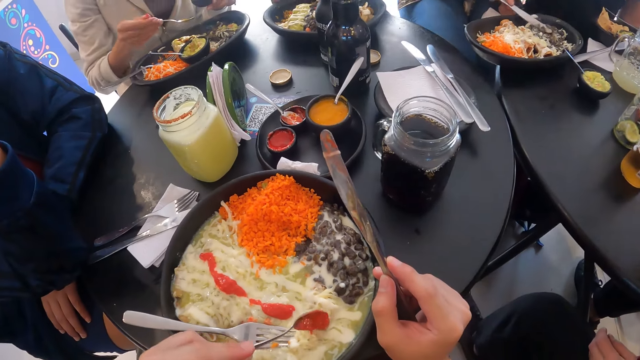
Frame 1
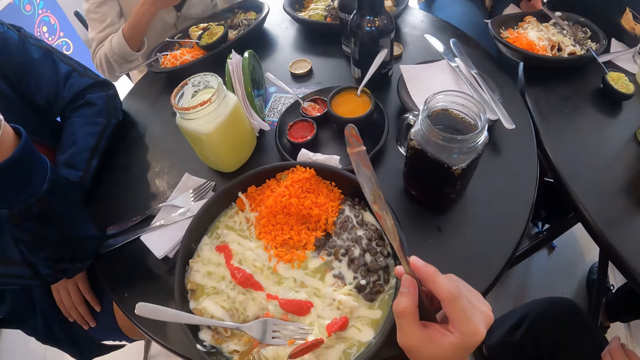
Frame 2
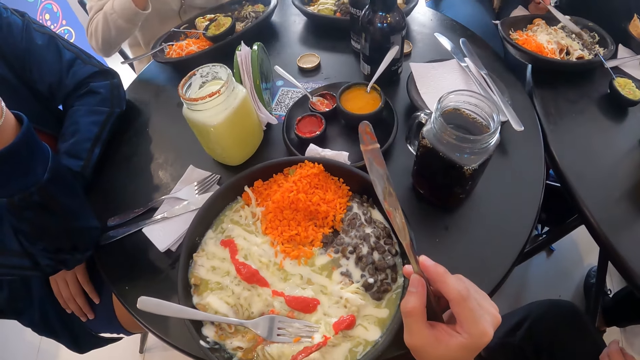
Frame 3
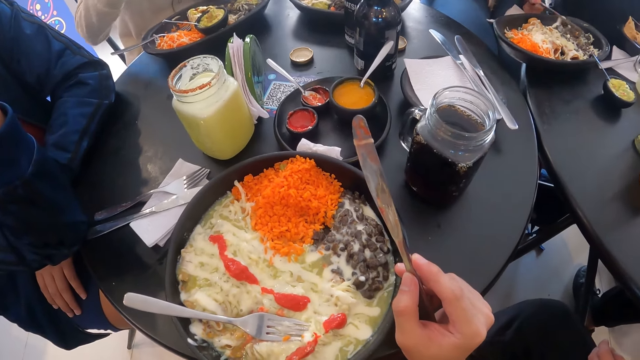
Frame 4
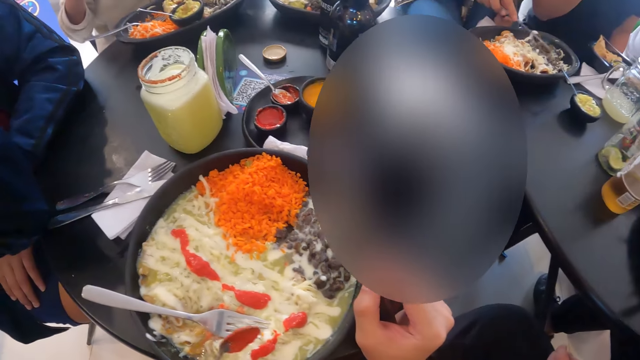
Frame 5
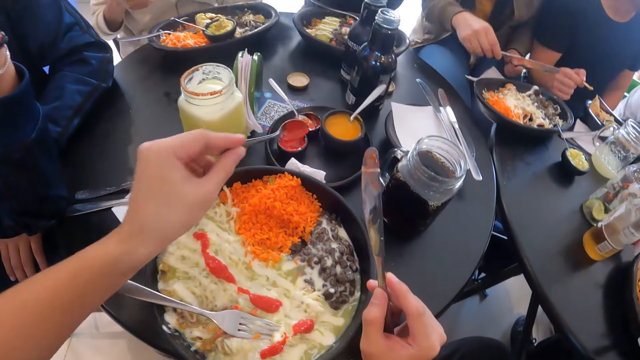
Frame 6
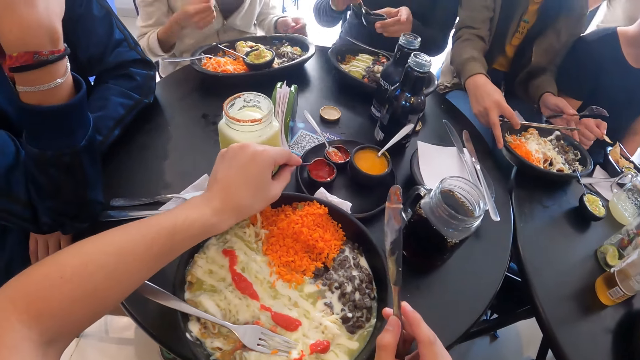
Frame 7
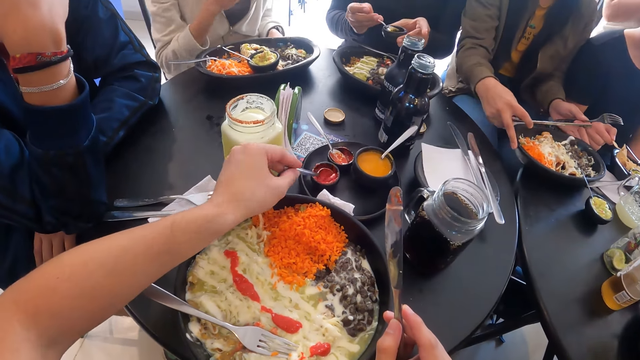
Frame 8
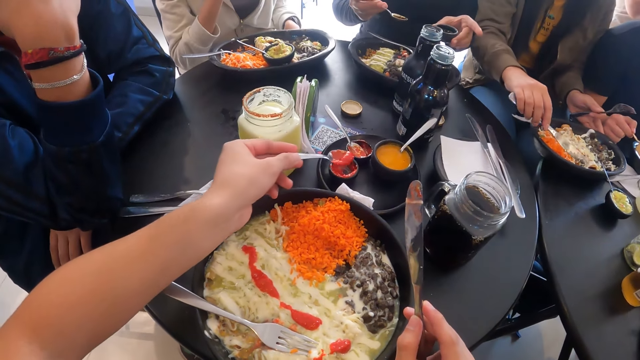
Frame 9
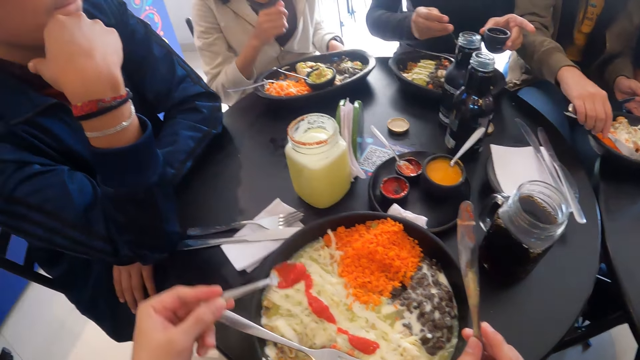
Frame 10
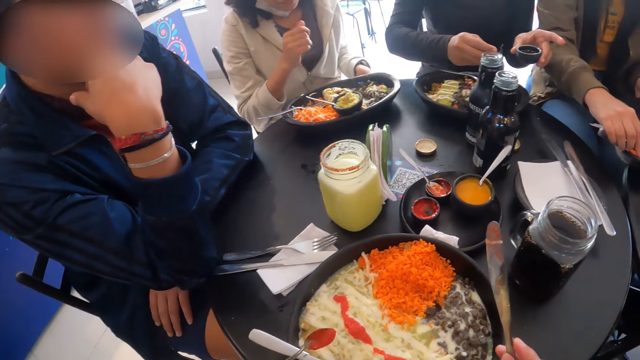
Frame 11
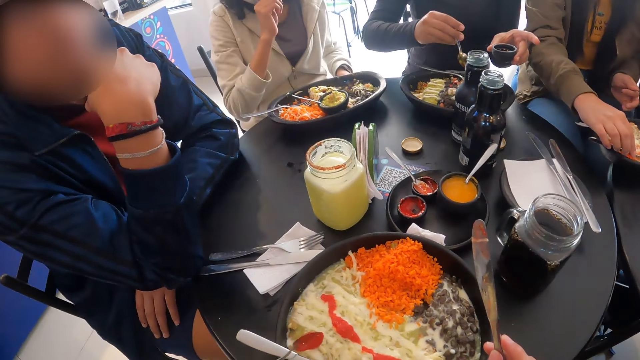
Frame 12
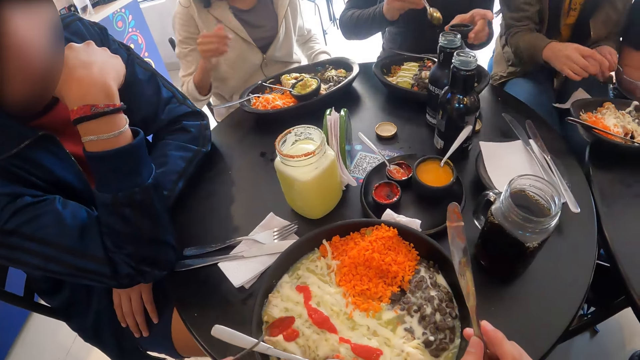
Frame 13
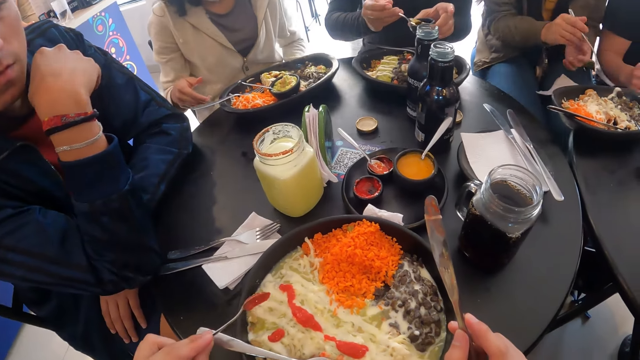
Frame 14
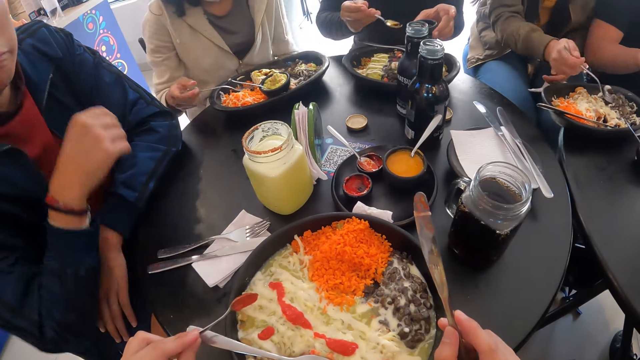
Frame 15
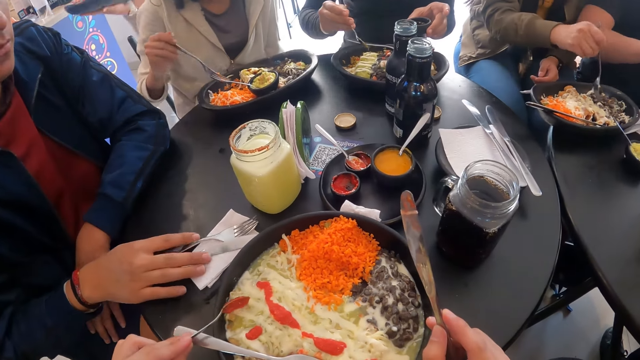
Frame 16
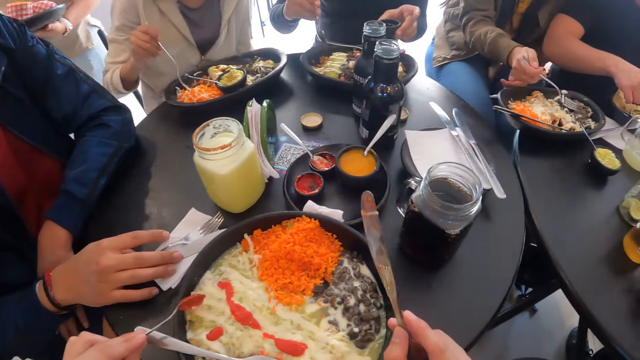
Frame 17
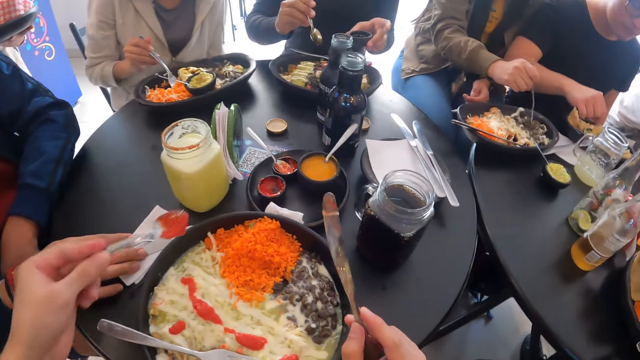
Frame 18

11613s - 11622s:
A woman gives the cup of teriyaki sauce to another woman with her left hand. The camera wearer takes ketchup from the cup of ketchup with the spoon in his left hand. The other woman takes teriyaki sauce from the cup of teriyaki sauce with the spoon with her right hand. The other woman puts teriyaki sauce on the plate of vegetables from the spoon in her right hand. The camera wearer puts ketchup on the plate of salad from the spoon in his left hand. The other woman takes teriyaki sauce from the cup of teriyaki sauce with the spoon in her right hand. The other woman puts teriyaki sauce on the plate of vegetables from the spoon in her right hand.
